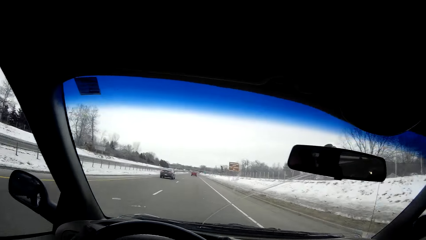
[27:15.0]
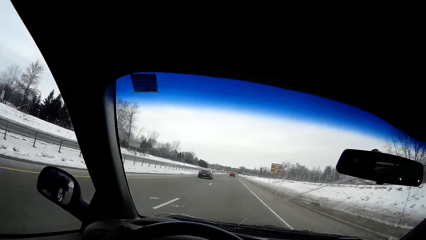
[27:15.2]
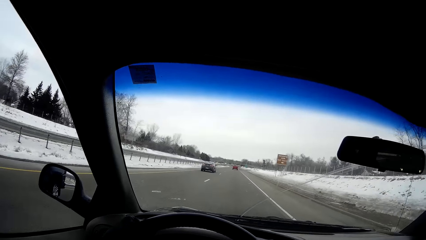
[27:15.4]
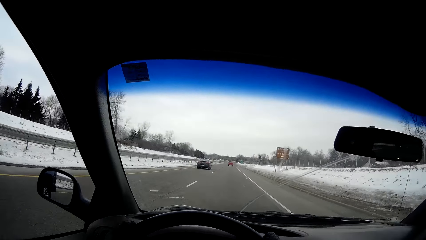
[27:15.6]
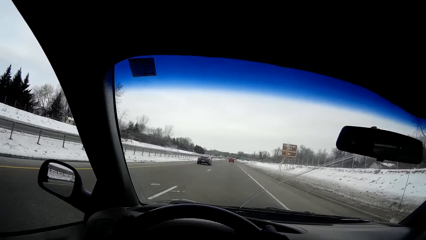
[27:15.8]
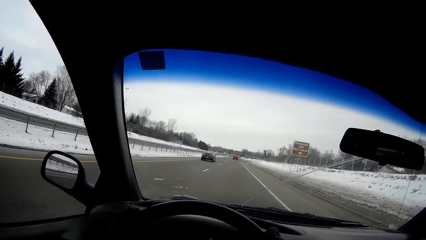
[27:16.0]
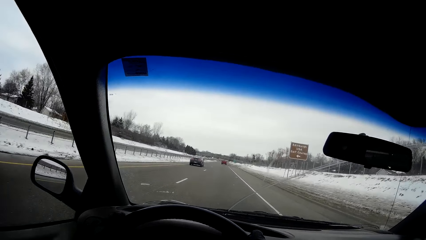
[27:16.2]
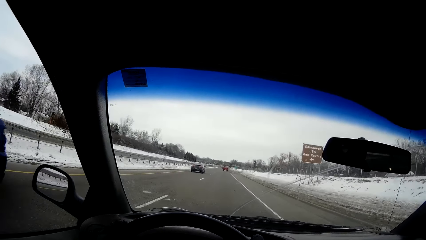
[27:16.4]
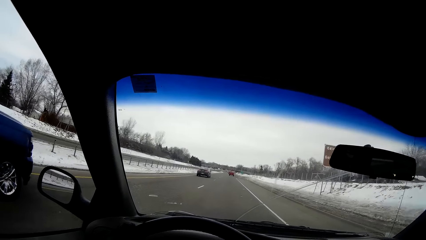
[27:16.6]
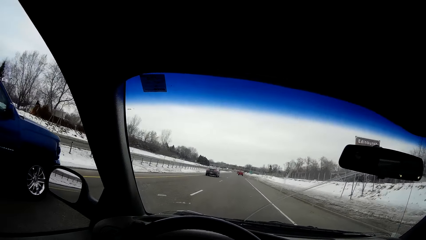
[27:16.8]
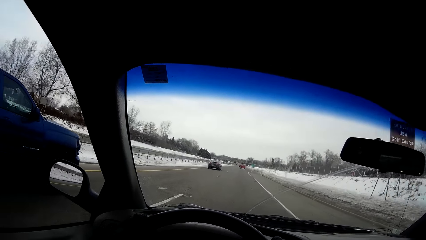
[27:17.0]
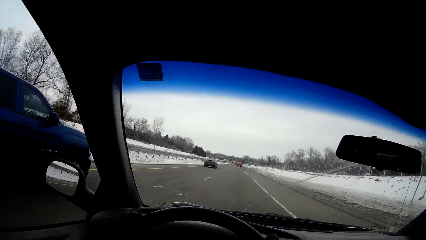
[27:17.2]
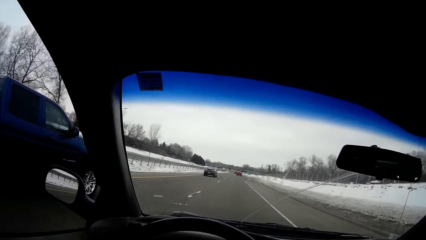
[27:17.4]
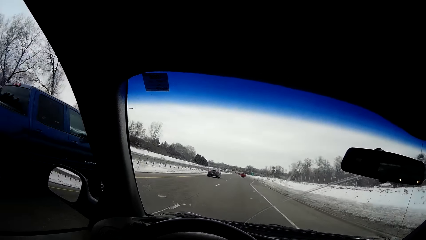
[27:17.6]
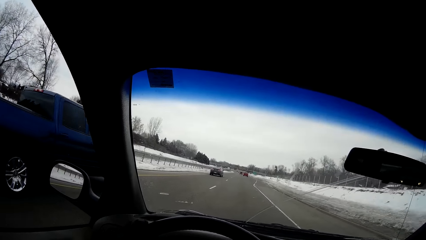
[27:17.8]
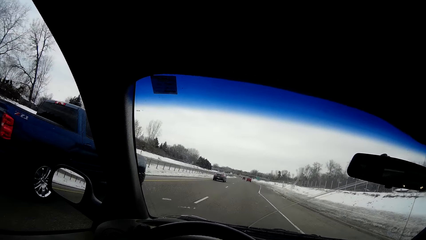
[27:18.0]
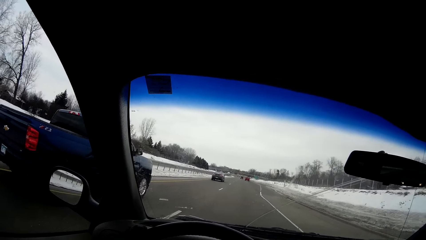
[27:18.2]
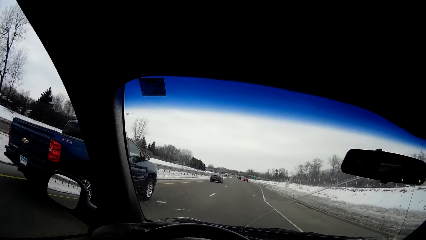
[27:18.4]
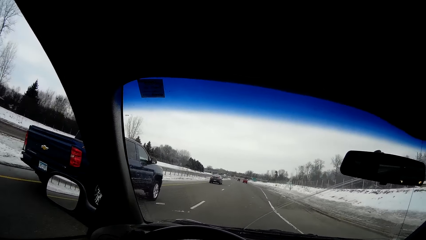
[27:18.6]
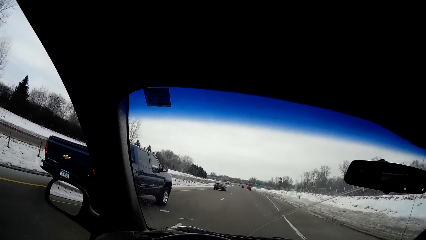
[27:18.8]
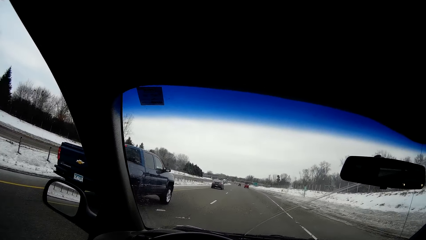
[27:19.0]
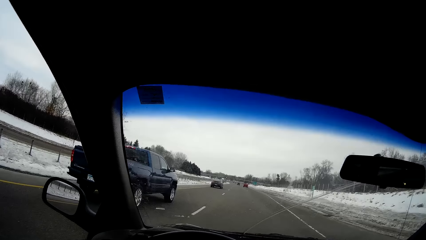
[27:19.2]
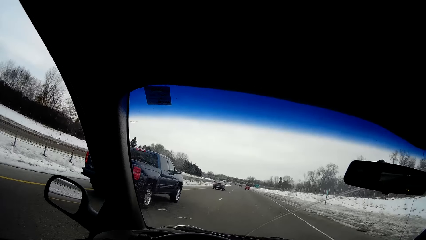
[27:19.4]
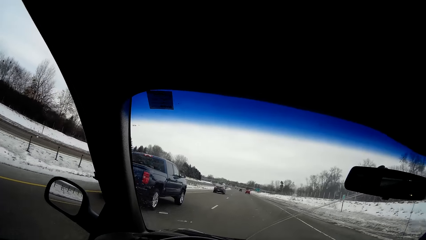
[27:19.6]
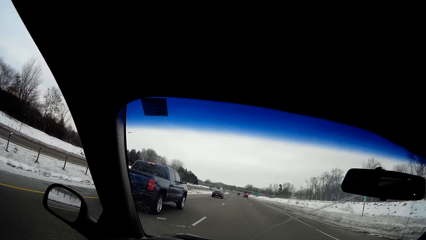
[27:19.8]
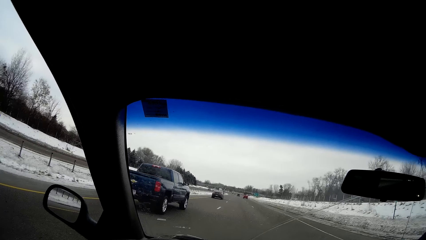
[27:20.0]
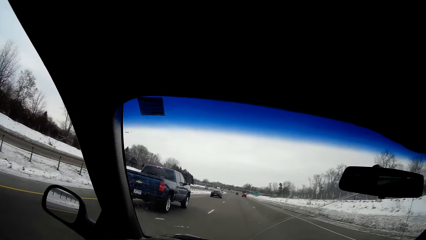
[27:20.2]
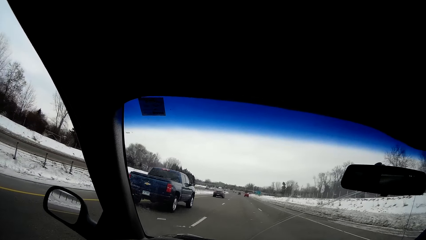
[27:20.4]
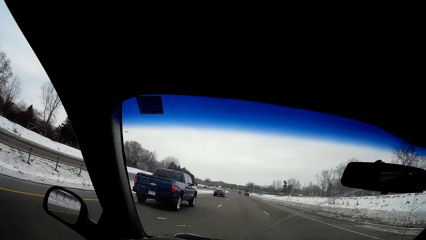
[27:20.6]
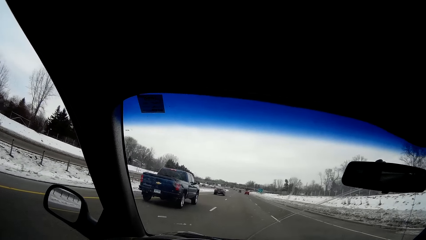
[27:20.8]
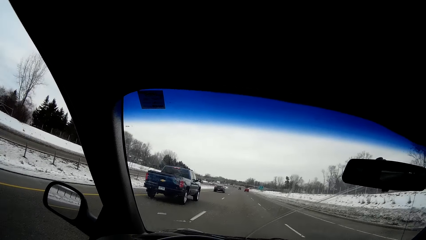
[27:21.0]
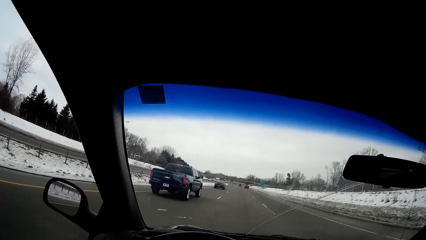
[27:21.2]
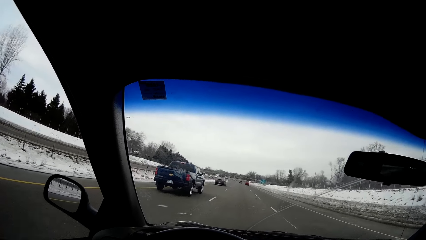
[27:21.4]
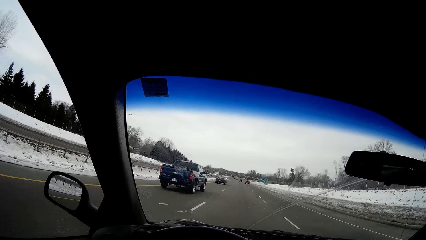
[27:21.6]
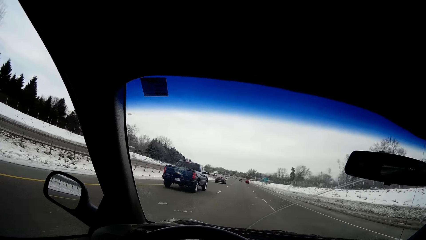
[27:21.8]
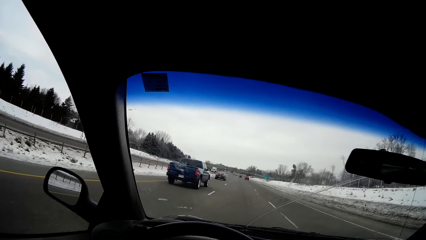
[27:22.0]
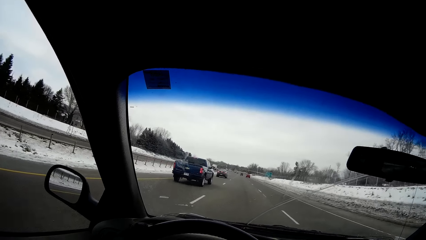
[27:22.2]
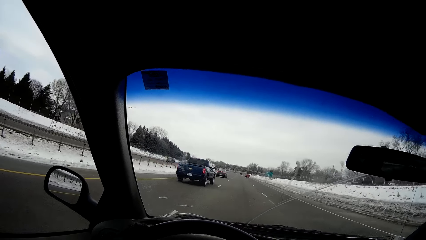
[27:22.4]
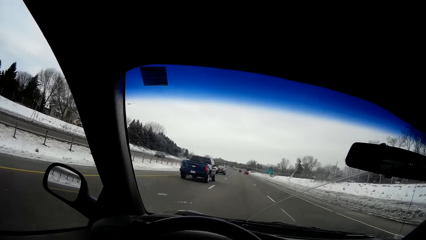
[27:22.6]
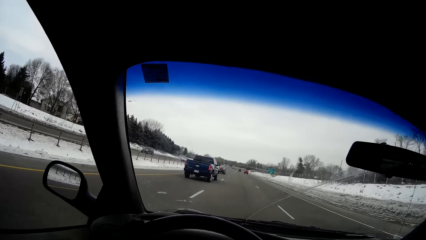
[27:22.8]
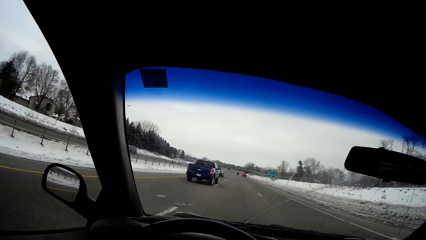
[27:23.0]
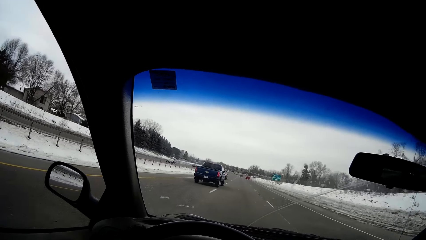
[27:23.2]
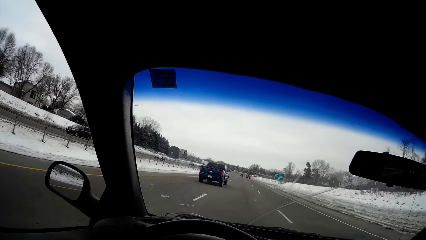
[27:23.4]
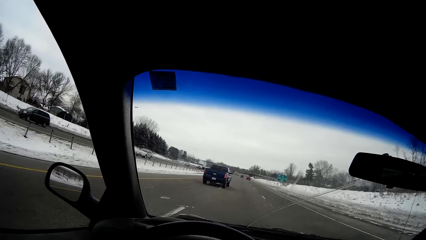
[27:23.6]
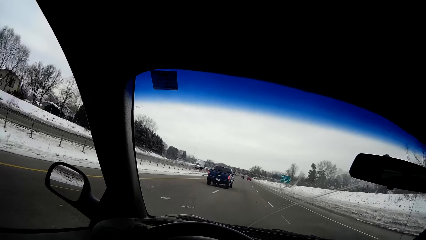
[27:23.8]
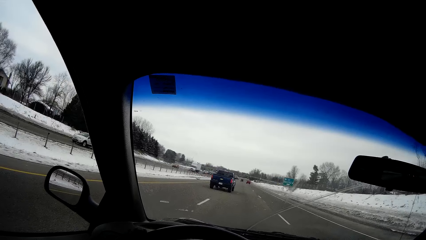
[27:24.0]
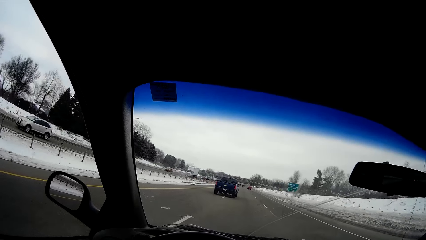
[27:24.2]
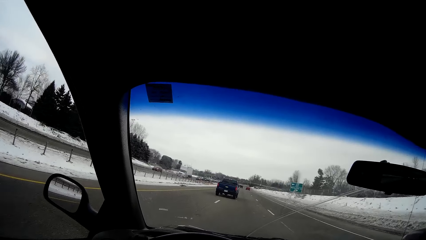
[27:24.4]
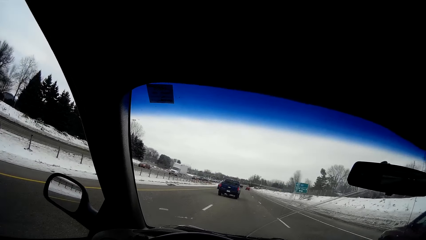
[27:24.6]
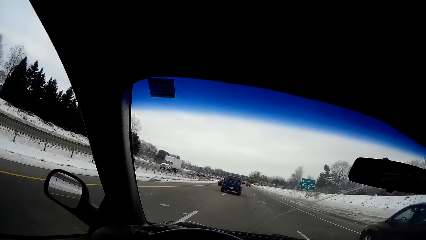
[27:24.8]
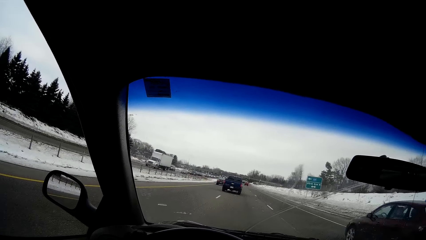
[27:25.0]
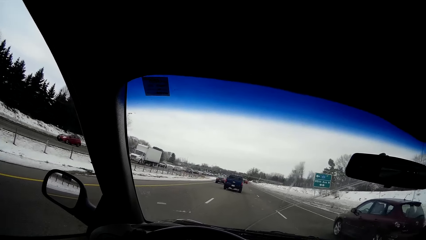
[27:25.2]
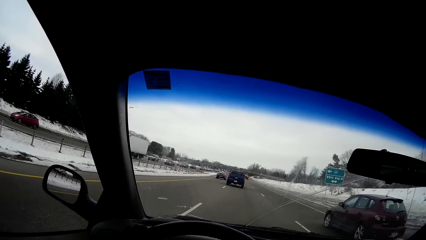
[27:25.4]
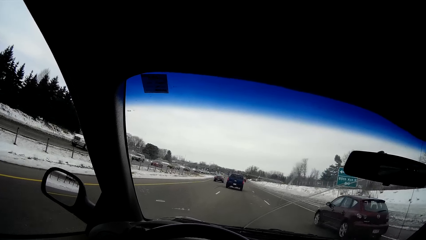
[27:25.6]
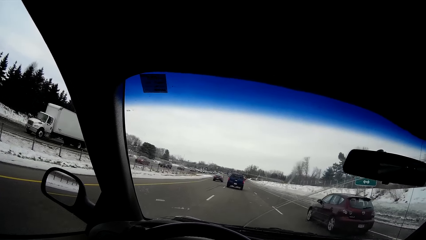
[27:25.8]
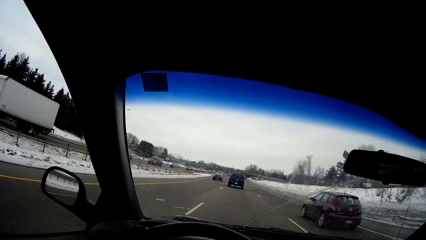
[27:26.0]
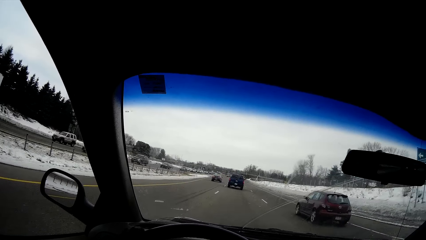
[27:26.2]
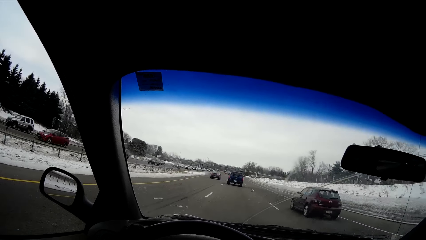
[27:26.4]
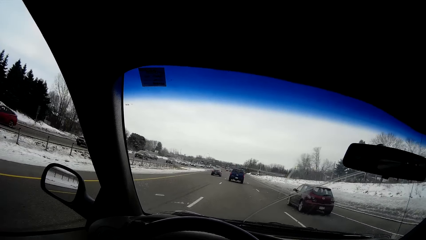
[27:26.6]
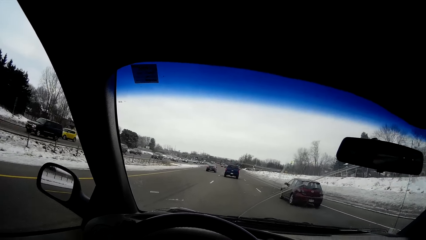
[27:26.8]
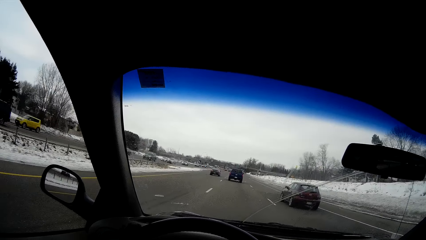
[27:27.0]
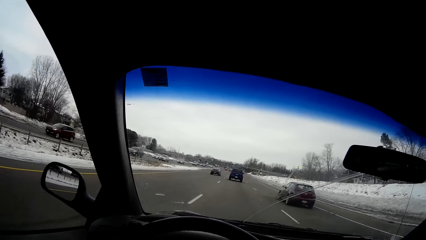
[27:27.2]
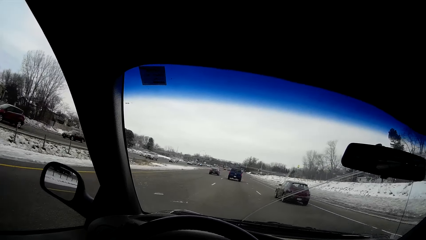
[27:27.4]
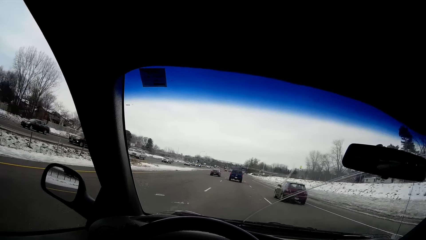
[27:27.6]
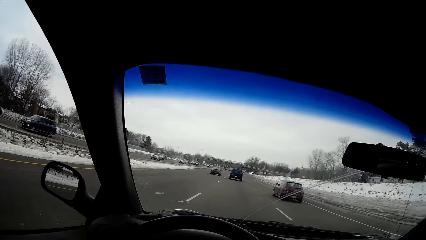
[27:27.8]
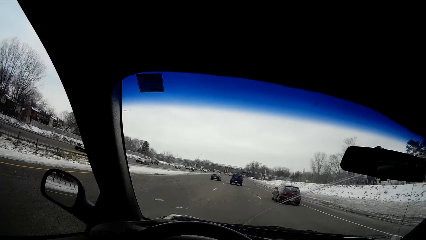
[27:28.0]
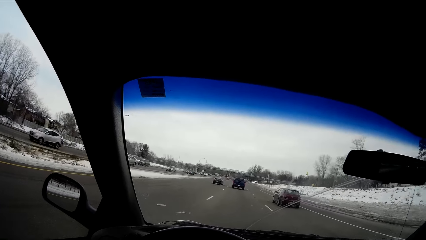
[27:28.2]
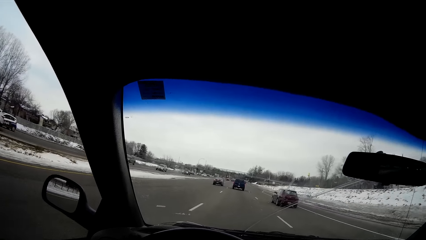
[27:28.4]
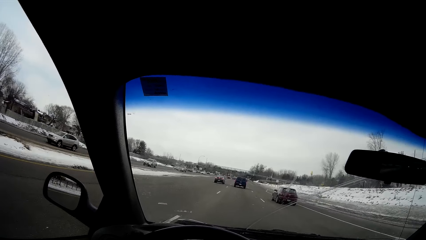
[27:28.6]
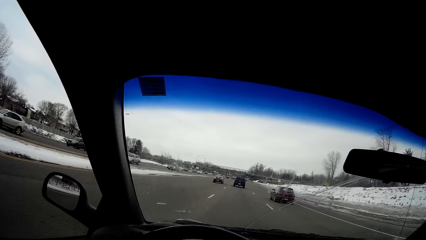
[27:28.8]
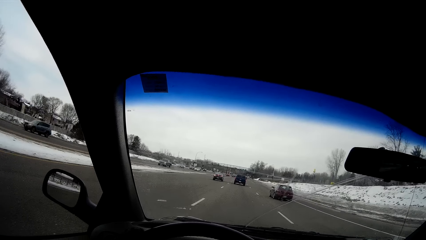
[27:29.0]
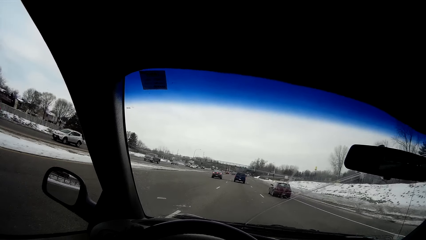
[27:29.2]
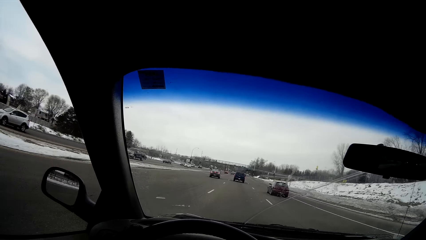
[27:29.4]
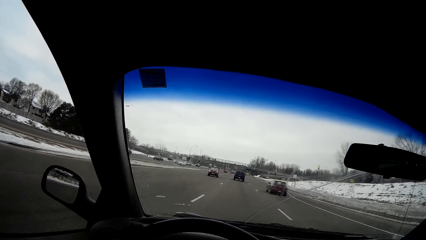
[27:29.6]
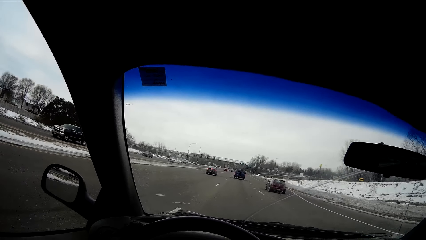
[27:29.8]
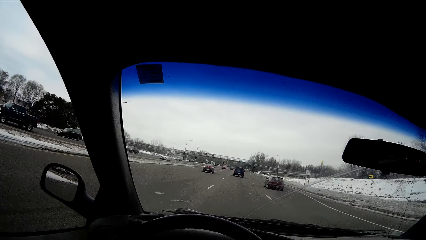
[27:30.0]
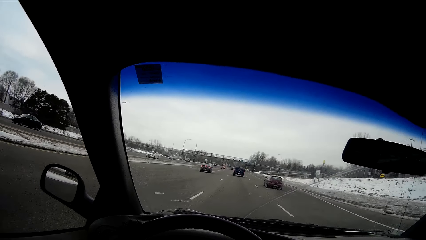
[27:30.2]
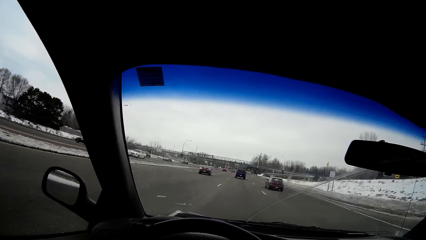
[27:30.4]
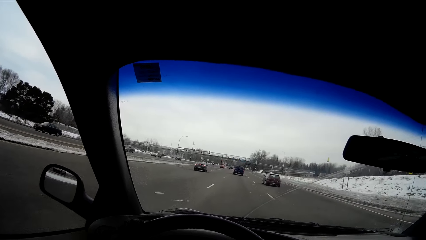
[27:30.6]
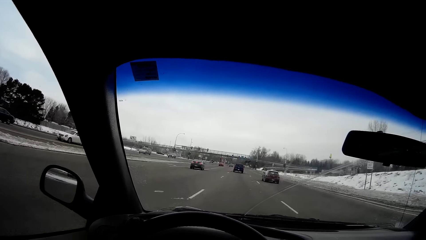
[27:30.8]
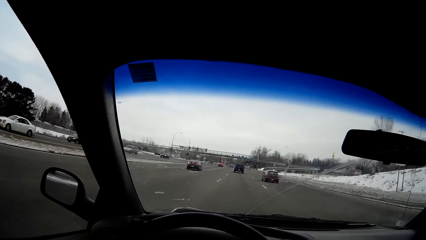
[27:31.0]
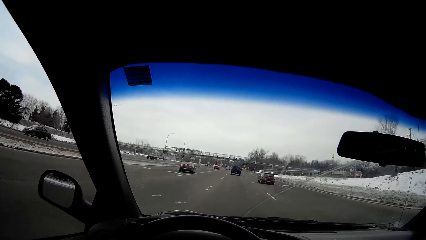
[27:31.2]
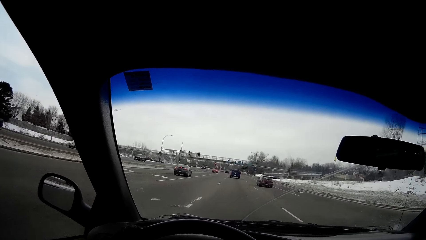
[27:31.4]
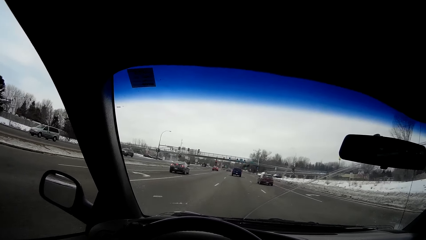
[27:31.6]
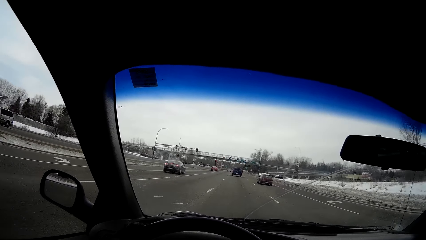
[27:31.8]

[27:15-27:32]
A blue pickup truck drives past the camera wearer. A brown sedan drives past the camera wearer.
